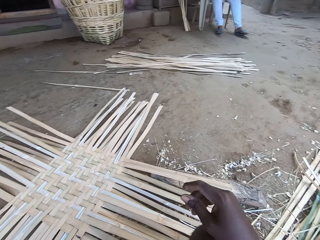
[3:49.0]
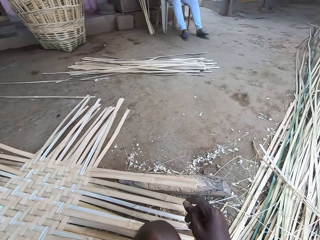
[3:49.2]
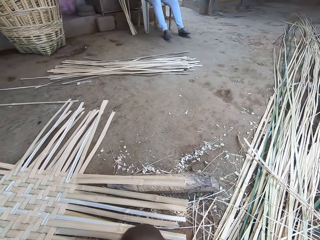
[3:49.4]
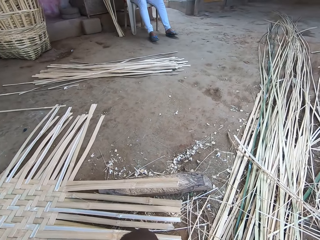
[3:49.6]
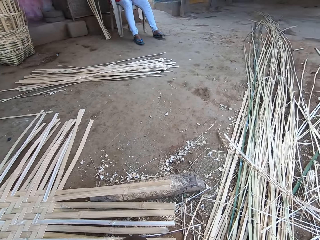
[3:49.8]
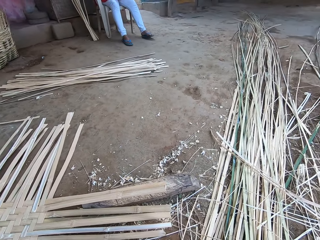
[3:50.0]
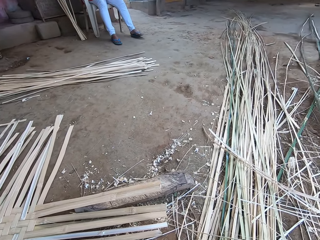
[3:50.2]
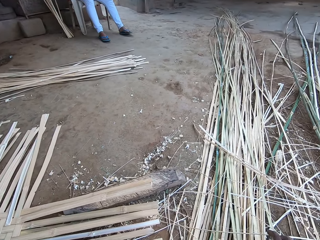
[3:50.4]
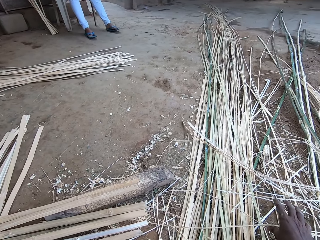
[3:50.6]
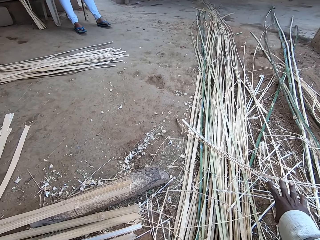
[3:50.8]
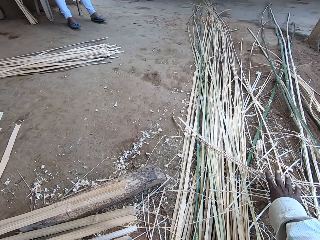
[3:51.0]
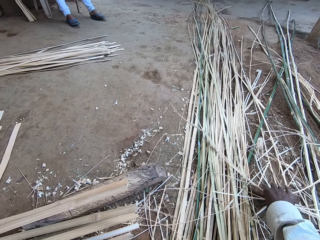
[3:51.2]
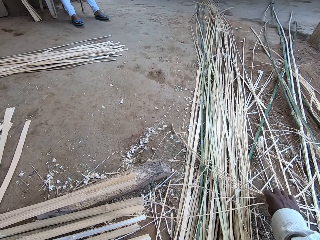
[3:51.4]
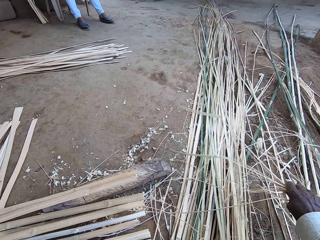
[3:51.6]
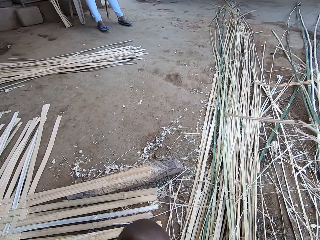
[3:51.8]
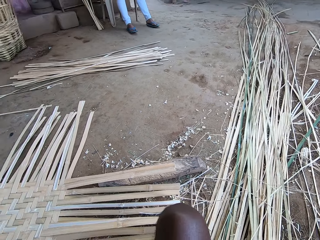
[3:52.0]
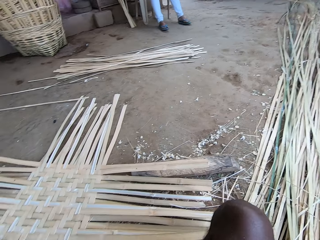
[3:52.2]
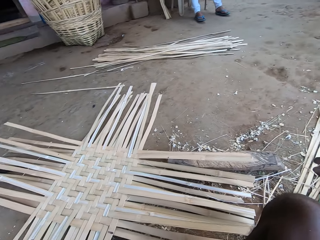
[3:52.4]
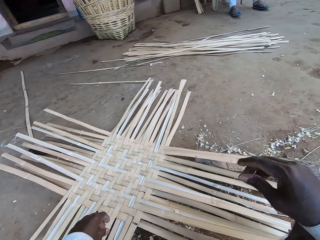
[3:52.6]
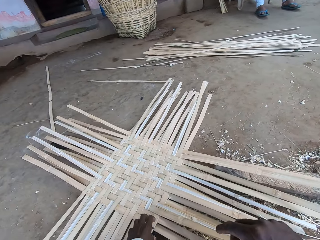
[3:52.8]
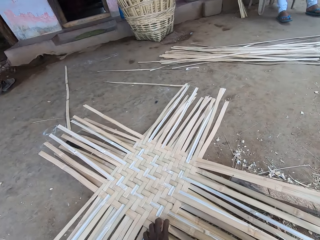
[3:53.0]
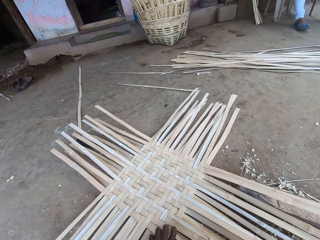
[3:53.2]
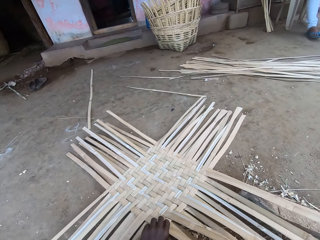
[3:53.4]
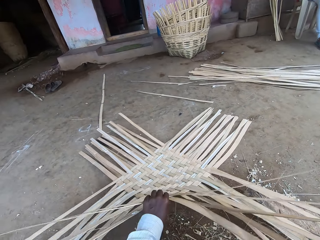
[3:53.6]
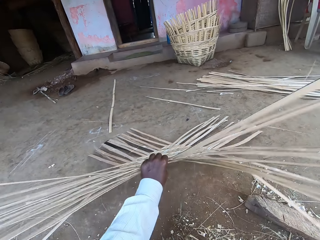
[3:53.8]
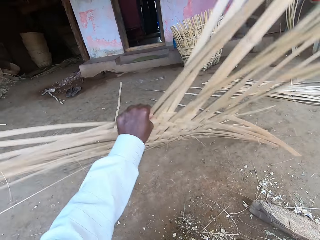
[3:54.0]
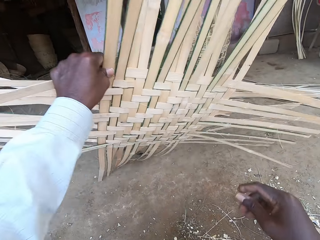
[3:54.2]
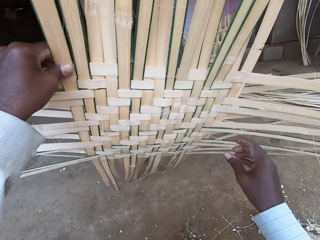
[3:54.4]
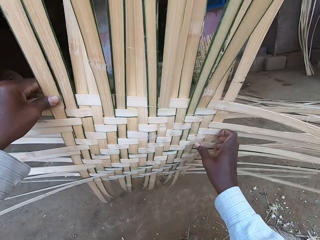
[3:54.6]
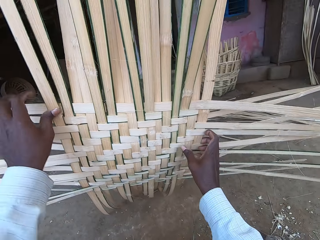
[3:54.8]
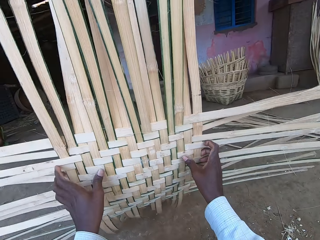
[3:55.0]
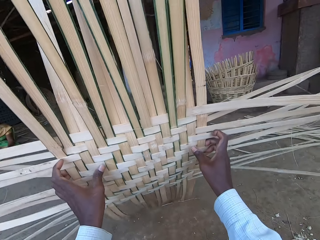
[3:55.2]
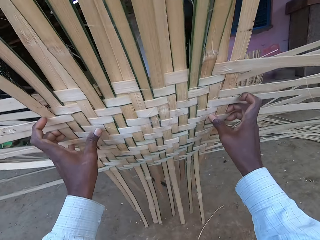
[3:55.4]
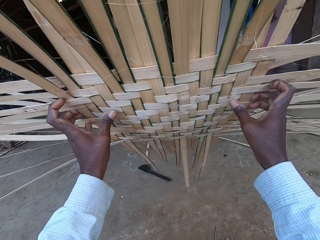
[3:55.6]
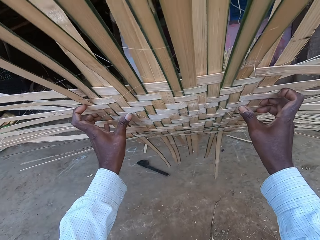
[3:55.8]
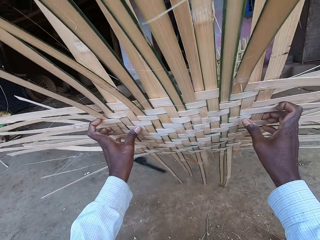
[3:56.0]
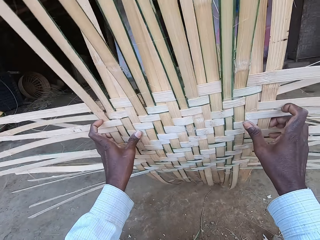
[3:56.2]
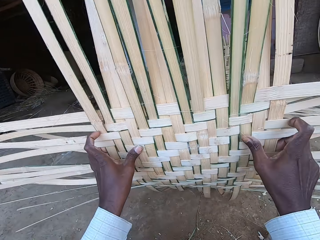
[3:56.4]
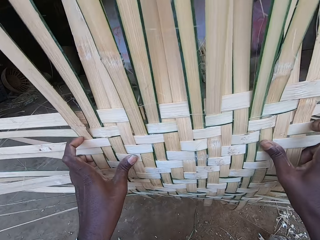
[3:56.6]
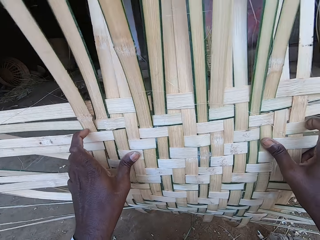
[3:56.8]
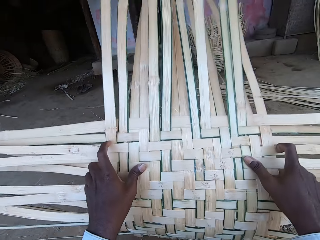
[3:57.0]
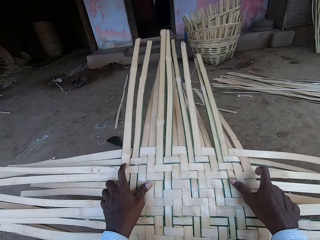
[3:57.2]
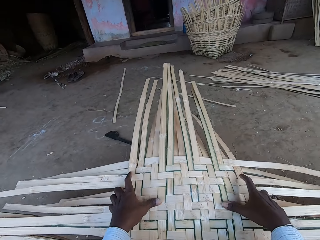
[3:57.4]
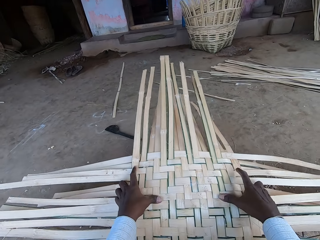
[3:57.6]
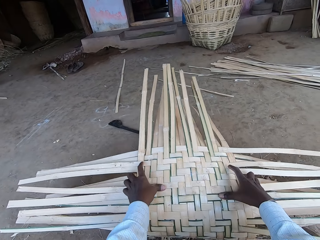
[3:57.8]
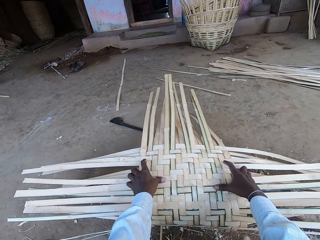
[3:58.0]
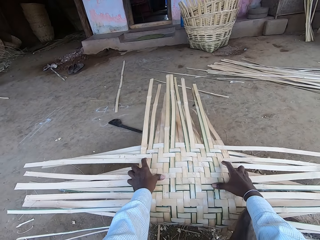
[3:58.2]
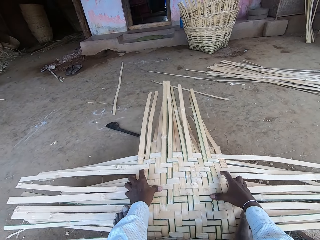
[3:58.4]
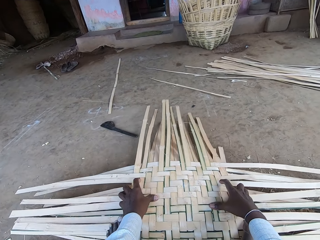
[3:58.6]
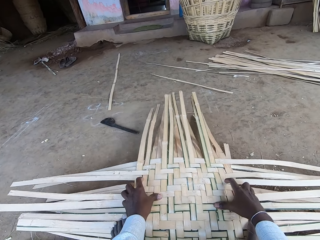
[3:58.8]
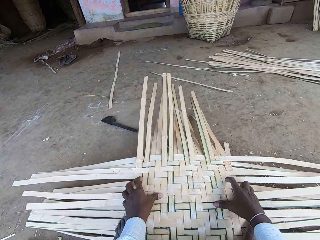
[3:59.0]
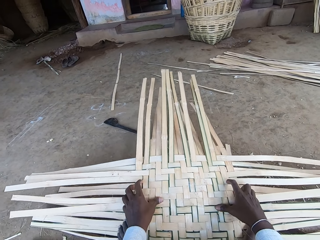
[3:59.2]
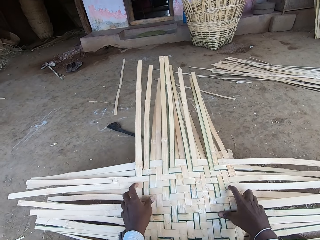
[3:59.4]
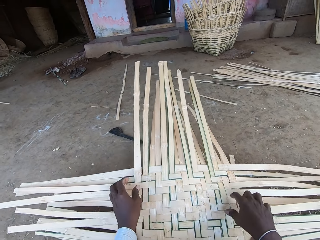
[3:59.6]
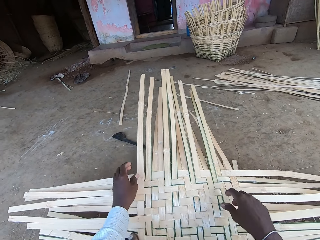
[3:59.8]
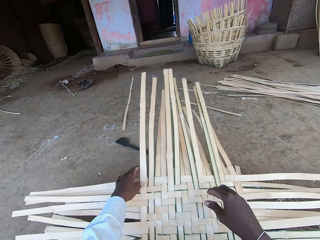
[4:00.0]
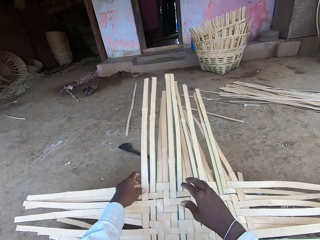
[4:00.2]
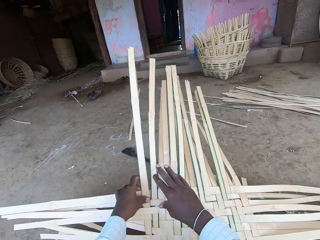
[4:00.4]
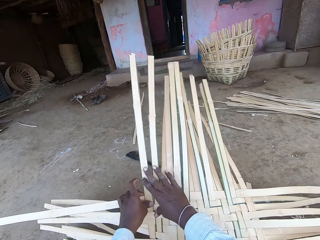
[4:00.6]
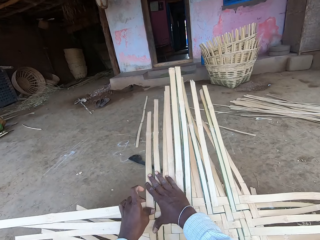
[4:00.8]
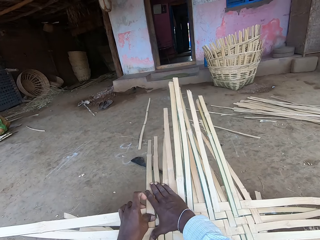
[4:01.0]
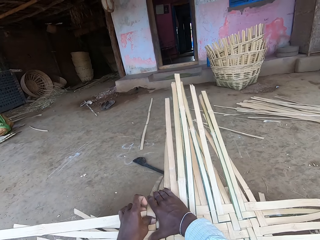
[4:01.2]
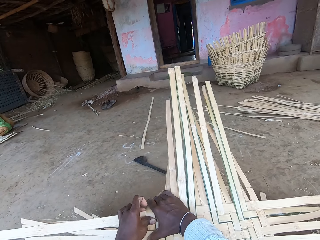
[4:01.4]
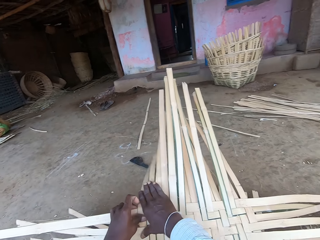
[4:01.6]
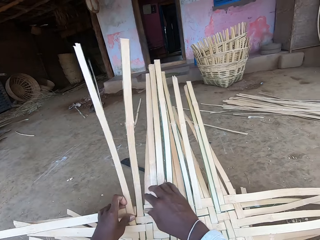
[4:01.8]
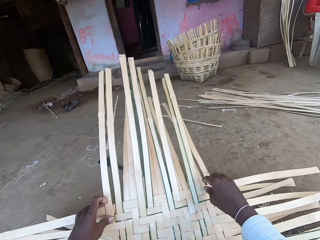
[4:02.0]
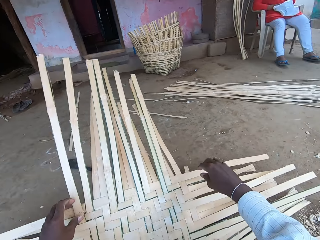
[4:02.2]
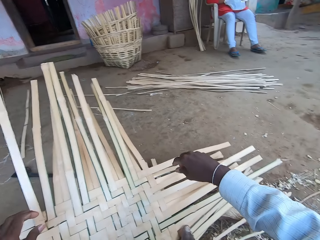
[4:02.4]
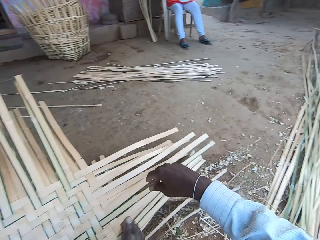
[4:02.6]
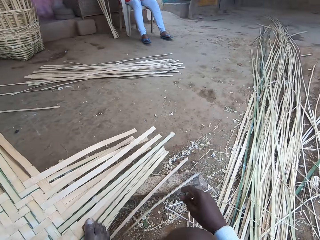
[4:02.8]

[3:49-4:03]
The camera wearer touches some bamboo strips on the floor with his right hand. He moves the twigs. He picks up the woven bamboo on the floor with his left hand. He turns the woven strips. He holds the woven bamboo with both hands. He folds the woven bamboo on the floor with both hands. He steps on the folded woven bamboo with both hands. He holds the folded woven bamboo with his left hand. He examines the folded woven bamboo with his right hand.

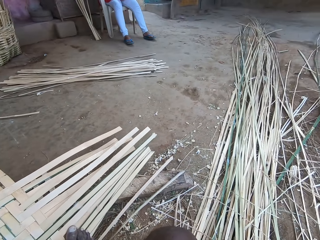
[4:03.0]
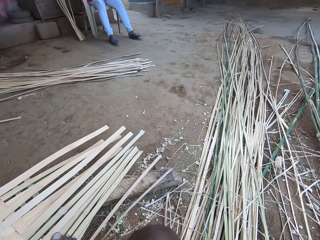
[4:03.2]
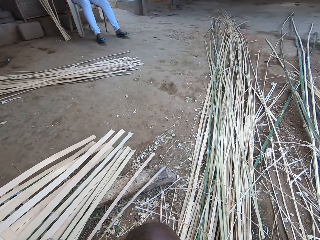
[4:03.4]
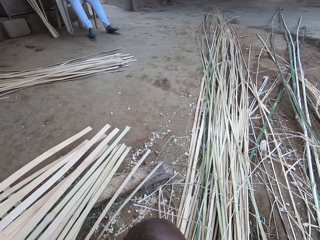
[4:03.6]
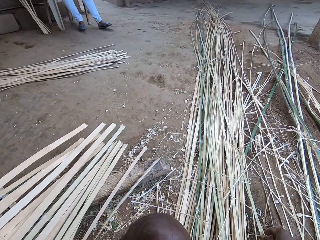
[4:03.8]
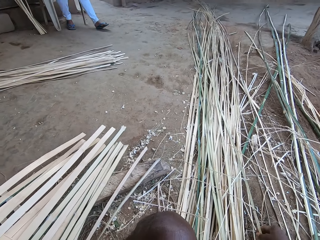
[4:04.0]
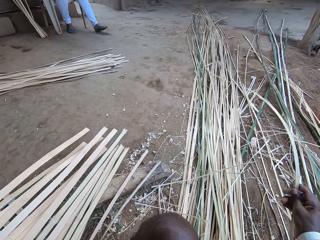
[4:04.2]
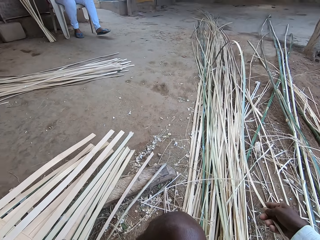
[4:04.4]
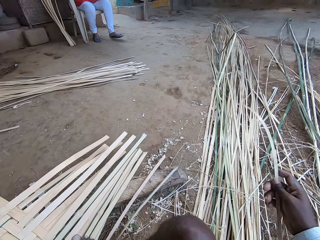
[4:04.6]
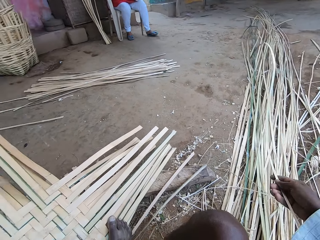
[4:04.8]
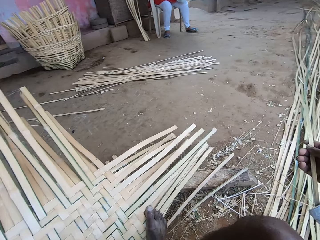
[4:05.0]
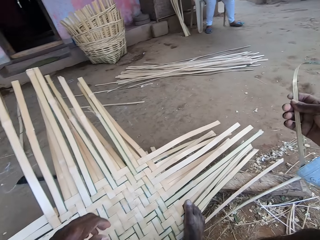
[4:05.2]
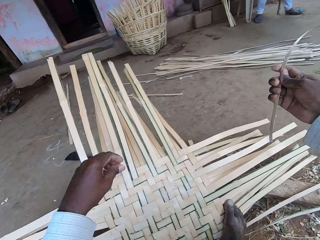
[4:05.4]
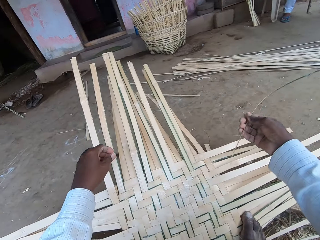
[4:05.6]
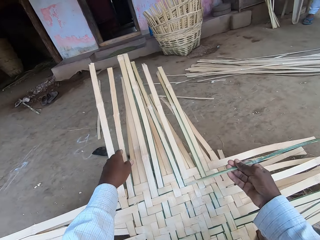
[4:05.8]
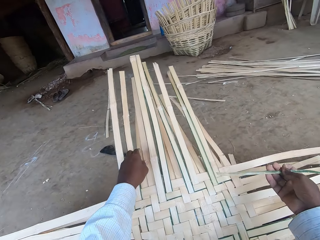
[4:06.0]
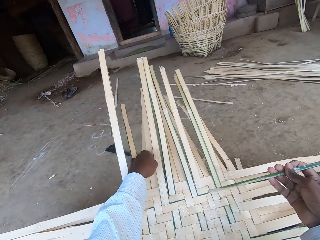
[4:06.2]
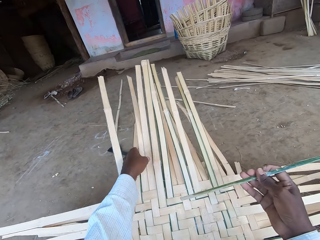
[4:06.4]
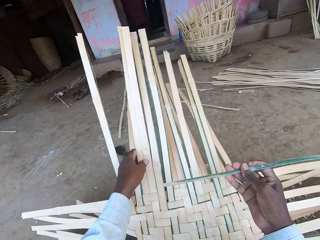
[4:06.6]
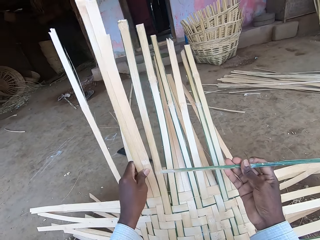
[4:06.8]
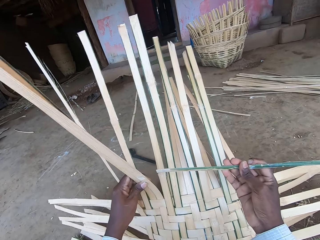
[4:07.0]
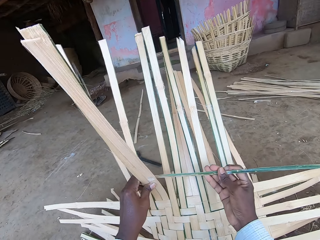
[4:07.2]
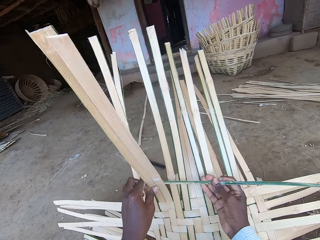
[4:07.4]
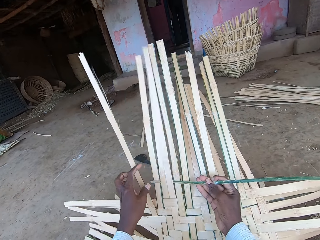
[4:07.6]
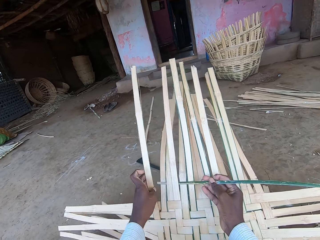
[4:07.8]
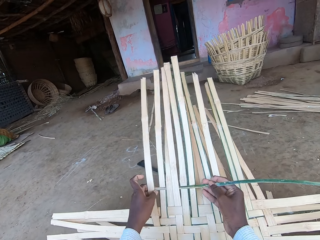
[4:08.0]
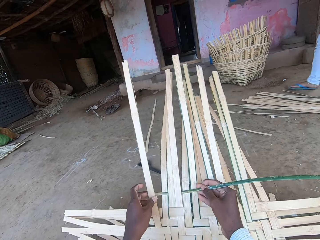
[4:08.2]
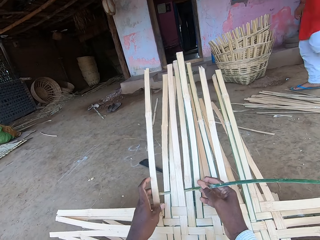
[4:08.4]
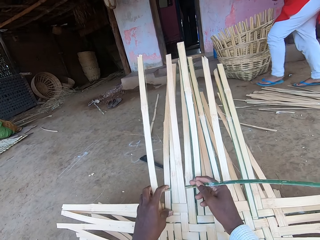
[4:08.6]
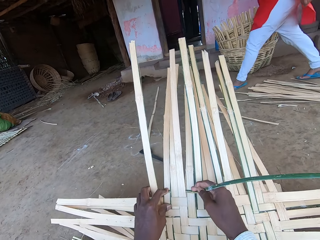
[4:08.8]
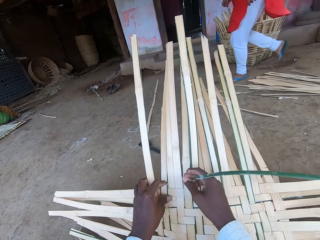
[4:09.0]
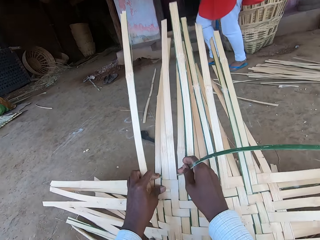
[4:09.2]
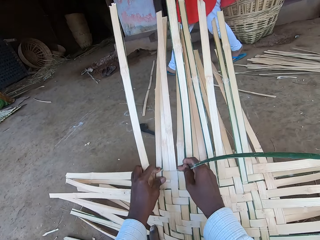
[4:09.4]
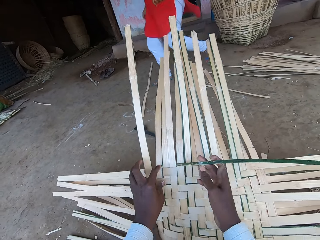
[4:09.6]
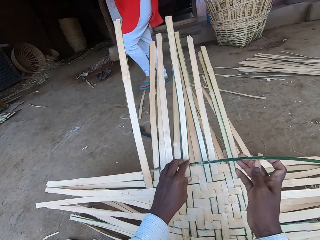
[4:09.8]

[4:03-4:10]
The camera wearer picks up a bamboo strip on the floor with his right hand. He adjusts some bamboo strips of the woven bamboo on the floor with his left hand. He slides the bamboo strip in the woven bamboo on the floor with his right hand. He weaves the strips. He tightens the bamboo strip in the woven bamboo on the floor with both hands.
